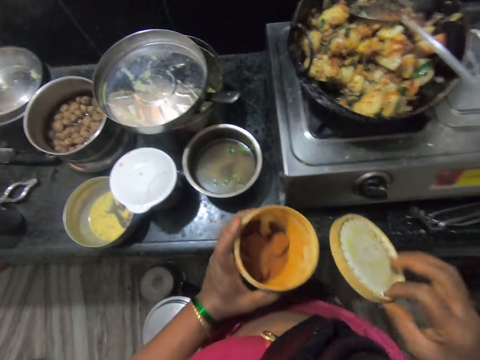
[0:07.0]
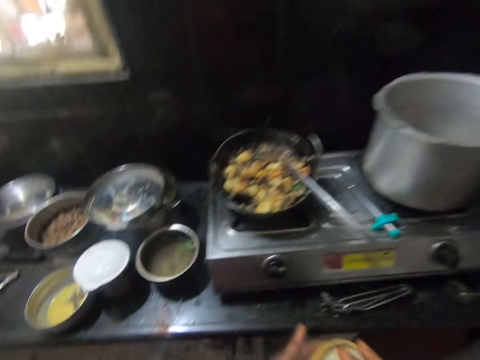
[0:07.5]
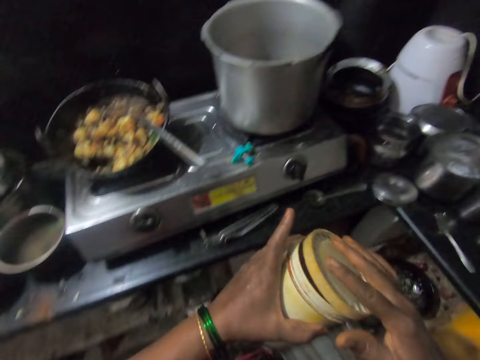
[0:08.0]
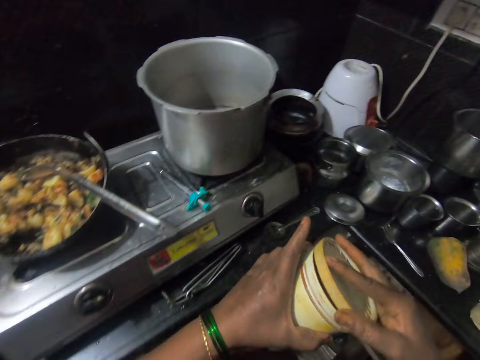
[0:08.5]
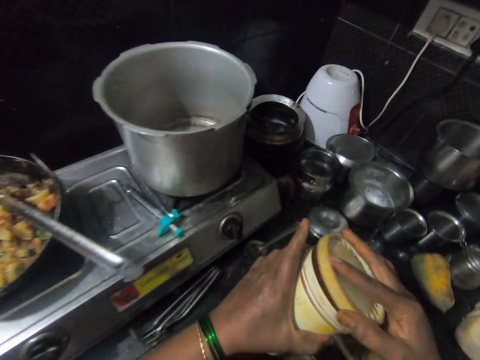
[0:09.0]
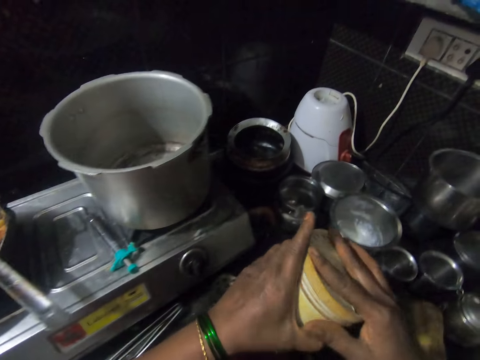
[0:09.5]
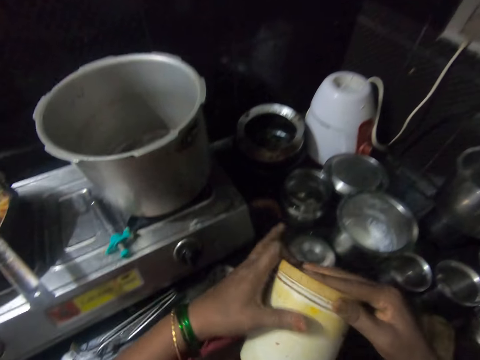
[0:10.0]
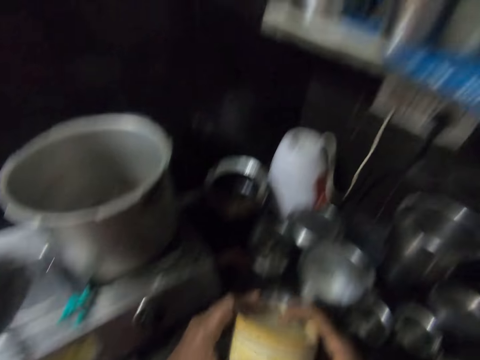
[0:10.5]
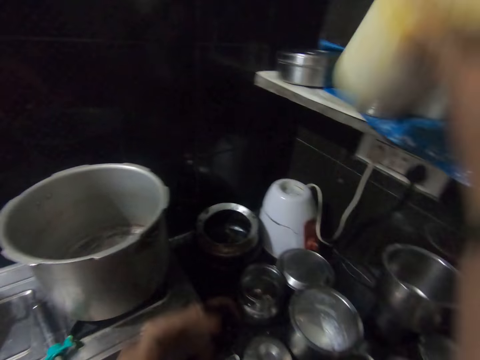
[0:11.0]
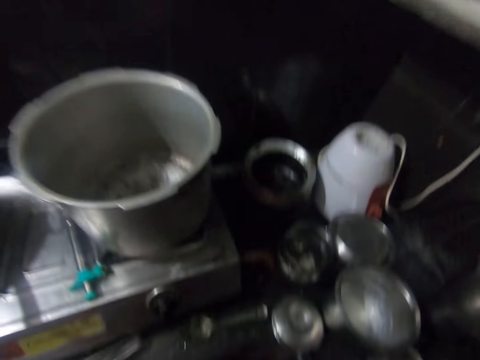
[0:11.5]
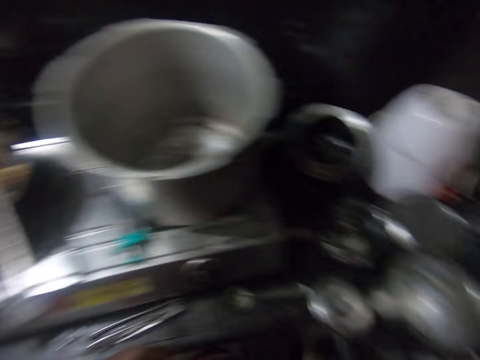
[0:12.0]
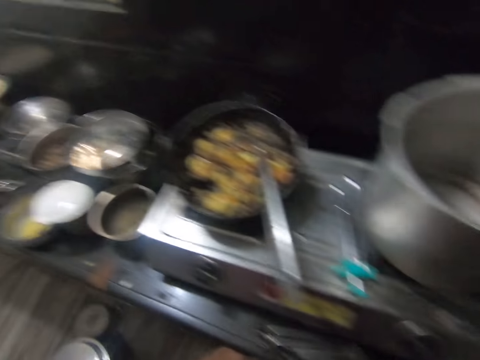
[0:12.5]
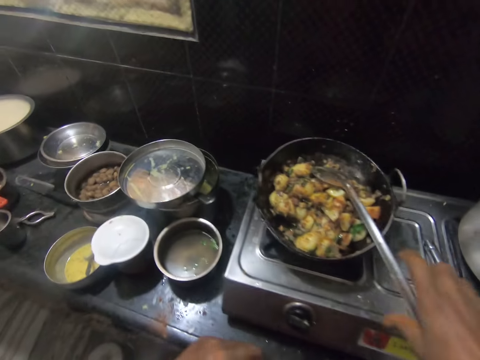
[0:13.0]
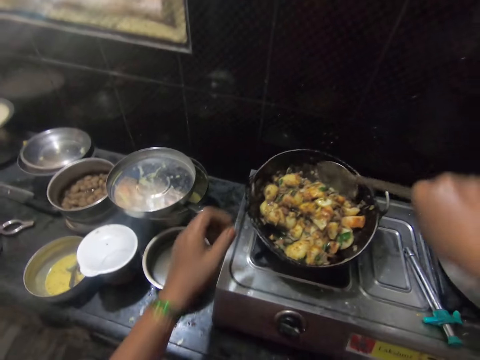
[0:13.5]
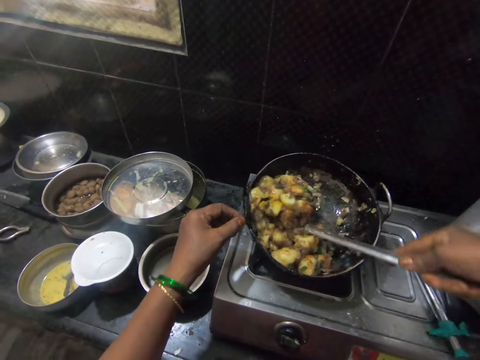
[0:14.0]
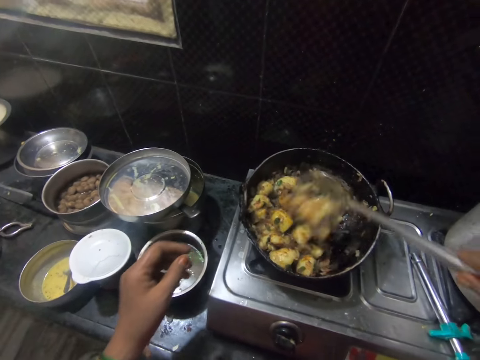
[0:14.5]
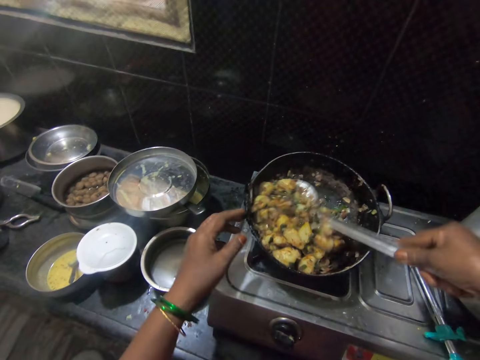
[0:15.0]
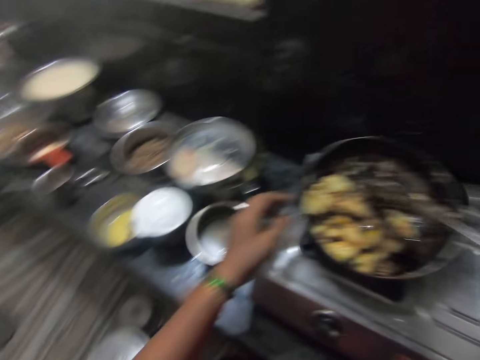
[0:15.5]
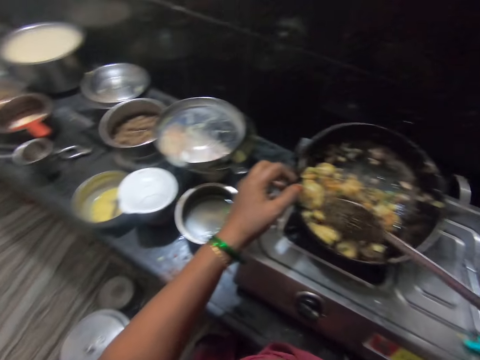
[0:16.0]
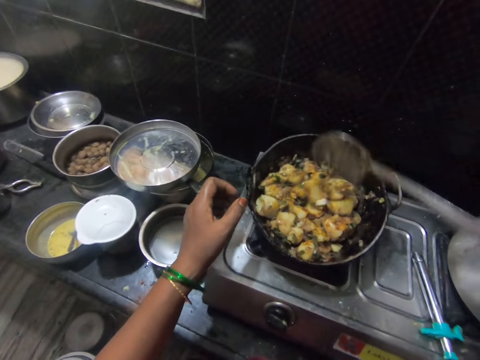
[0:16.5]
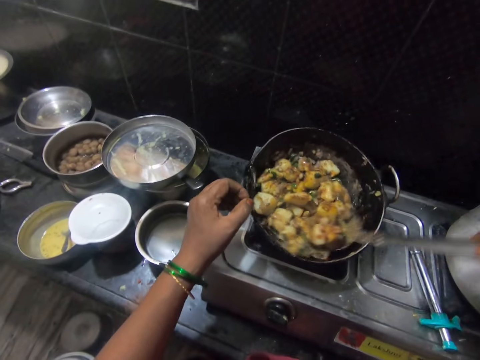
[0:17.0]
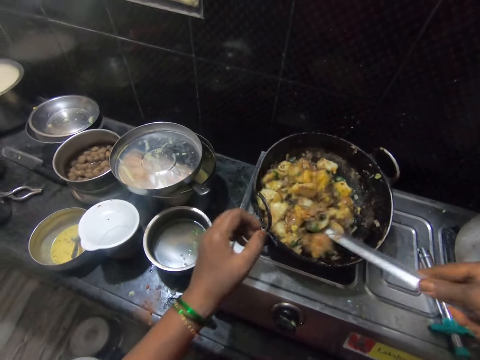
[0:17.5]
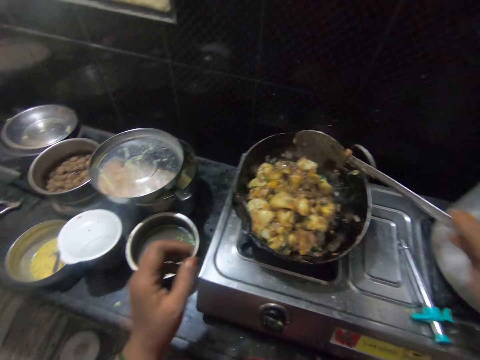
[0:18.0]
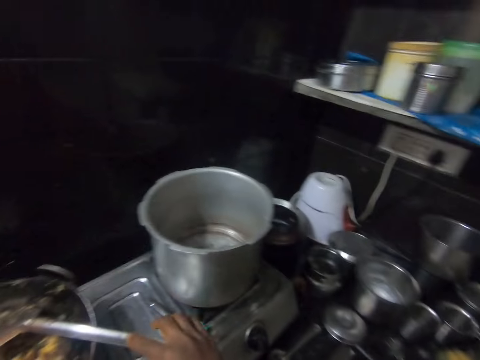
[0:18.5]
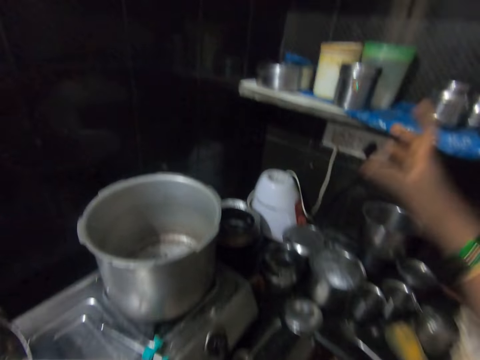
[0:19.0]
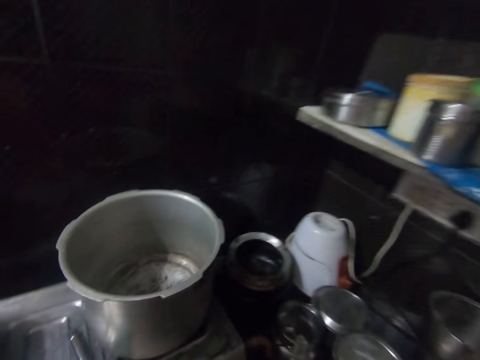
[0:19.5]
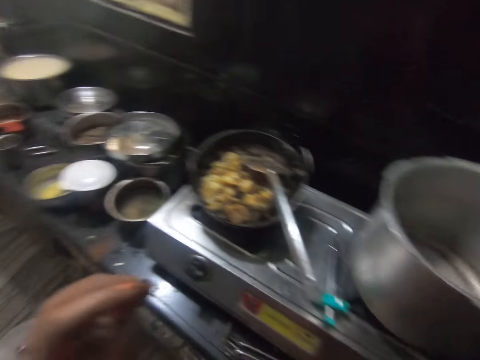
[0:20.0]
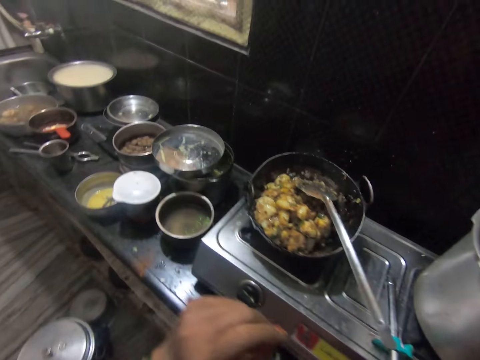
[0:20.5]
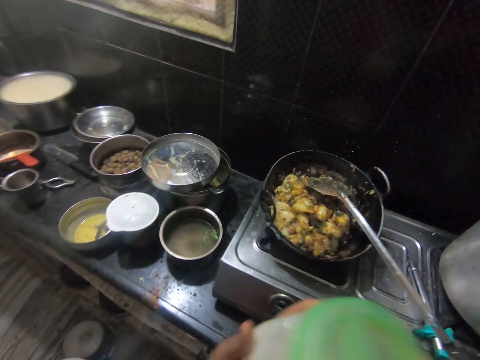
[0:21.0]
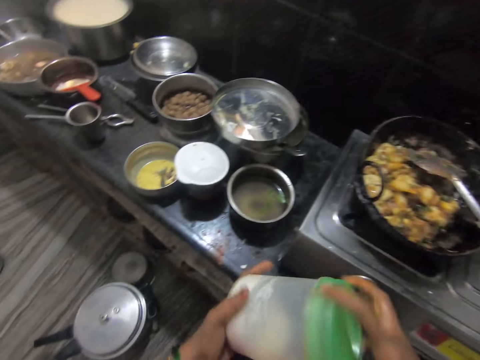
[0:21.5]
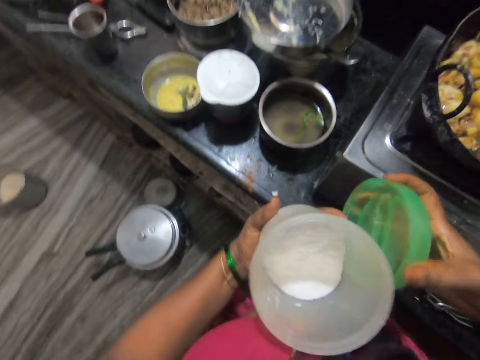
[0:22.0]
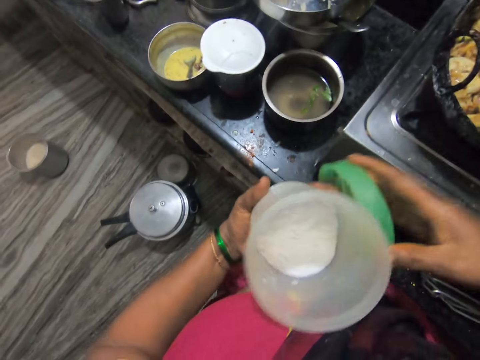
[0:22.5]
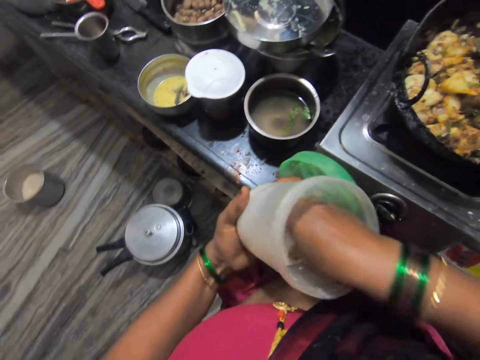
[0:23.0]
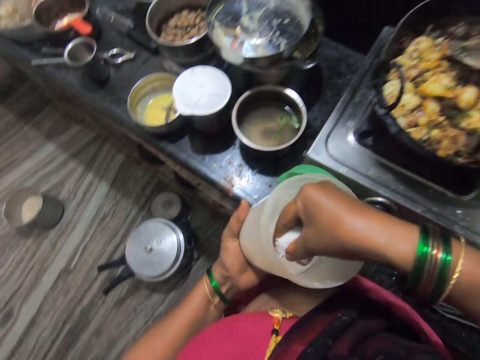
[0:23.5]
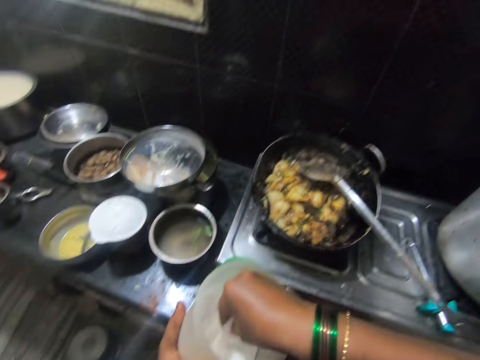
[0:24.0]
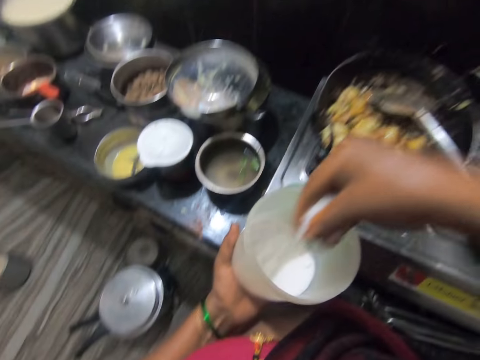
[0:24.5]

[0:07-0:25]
The camera wearer takes a container of something and a lid. She covers the container with ground pepper with its cover. She drops it on a shelf in the kitchen. She picks up the spoon inside the pot with food on the cooker with her right hand and stirs the food inside the pot on the cooker with the spoon. She touches the pot with food with her left hand. She holds the pot. She drops the spoon inside the pot with food on the cooker with her right hand. She carries a container with salt from the shelf with her right hand. She opens the container with salt in her hand. She takes a pinch of salt from the container.

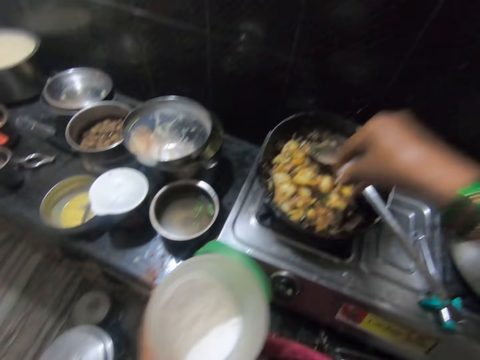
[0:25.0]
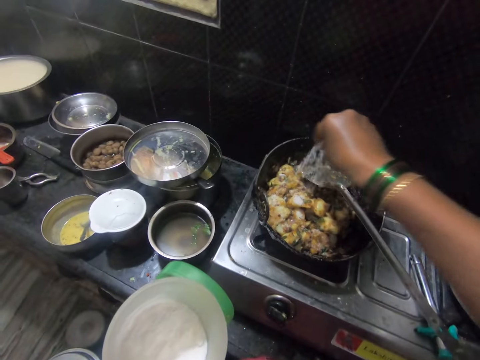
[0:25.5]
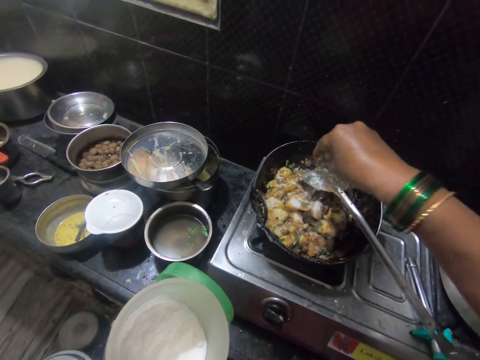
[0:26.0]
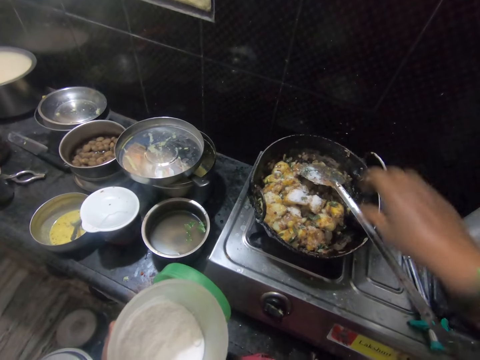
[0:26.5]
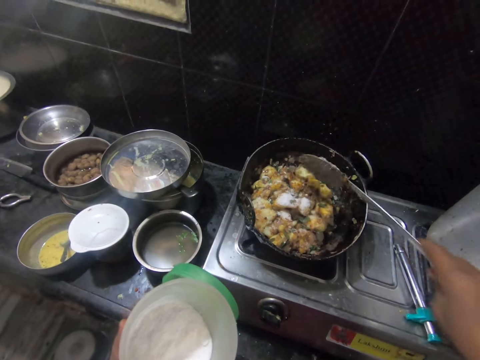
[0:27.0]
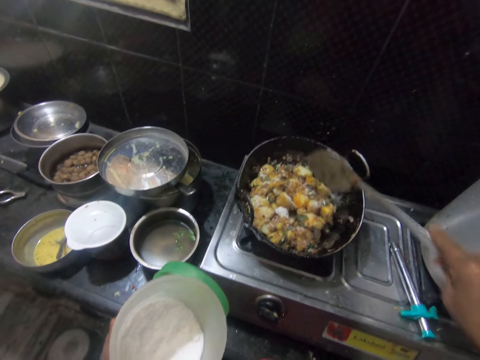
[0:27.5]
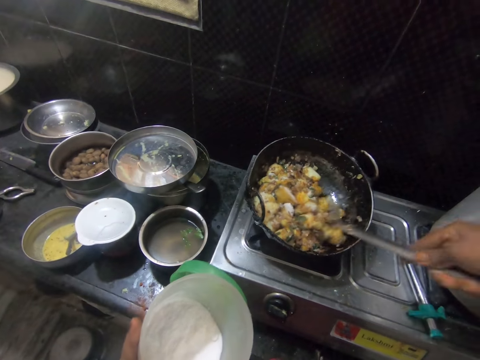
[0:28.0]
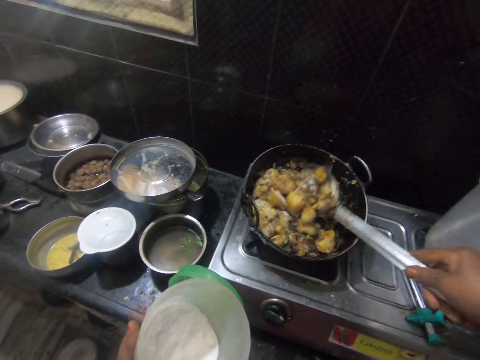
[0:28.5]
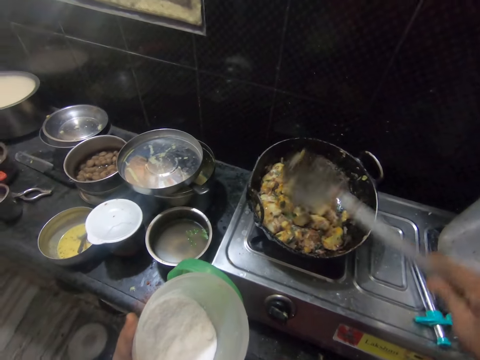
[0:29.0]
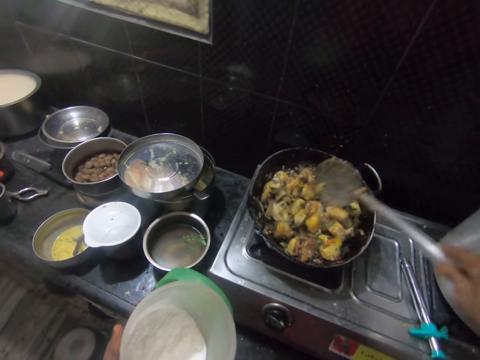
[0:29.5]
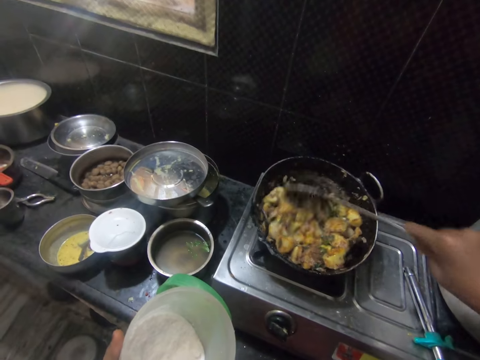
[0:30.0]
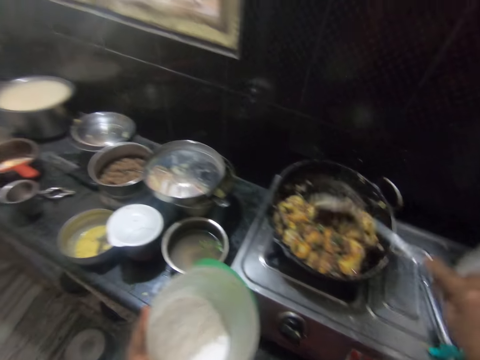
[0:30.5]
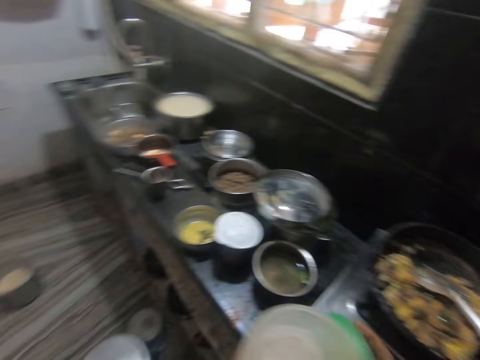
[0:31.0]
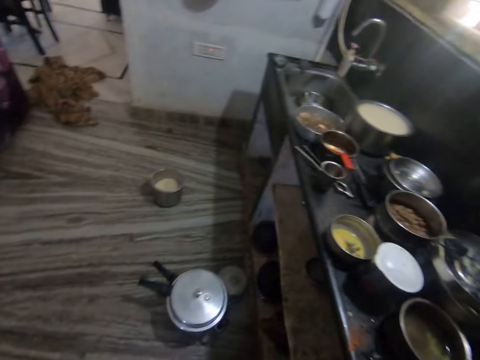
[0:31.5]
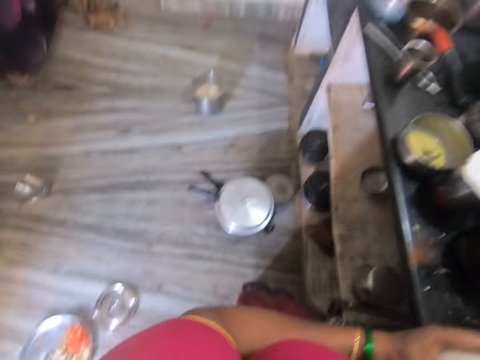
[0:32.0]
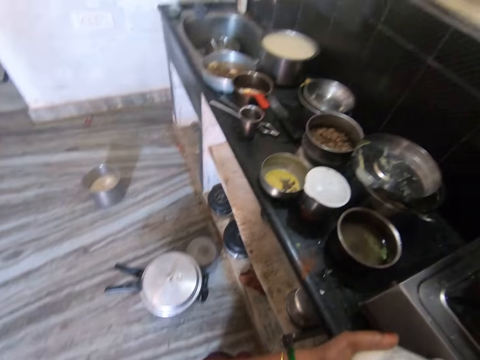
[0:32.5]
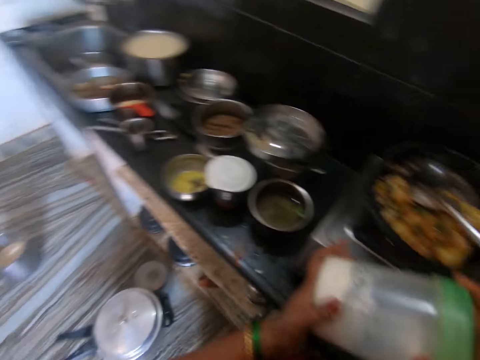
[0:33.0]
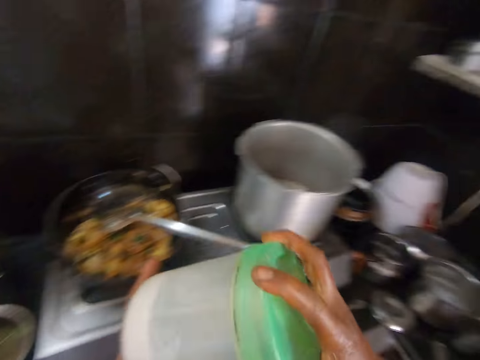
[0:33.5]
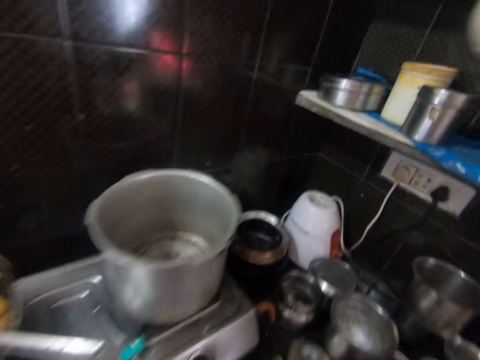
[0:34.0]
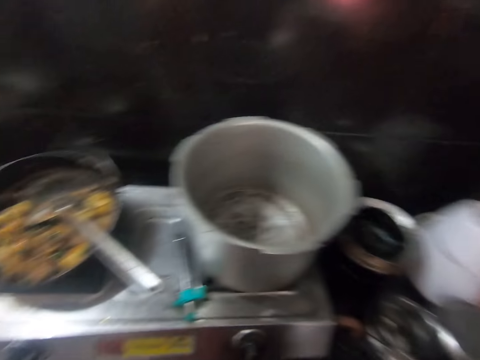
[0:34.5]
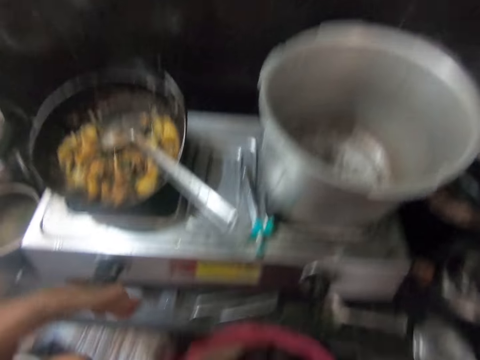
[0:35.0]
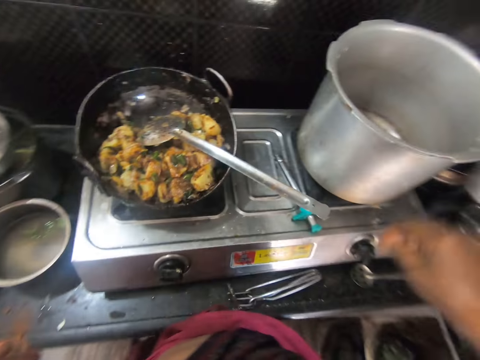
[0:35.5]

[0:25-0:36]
The camera wearer sprinkles the salt on the food inside the pot. She picks up the spoon inside the pot with food on the cooker with her right hand and stirs the food inside the pot on the cooker with the spoon. She drops the spoon inside the pot with food on the cooker with her right hand. She holds the container in her hands. She closes the container with salt in her hand. She drops the container with salt from the shelf with her right hand.
